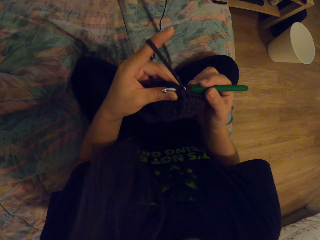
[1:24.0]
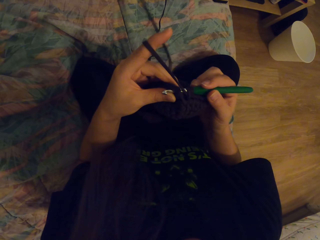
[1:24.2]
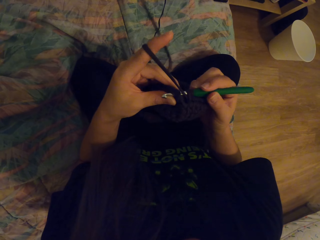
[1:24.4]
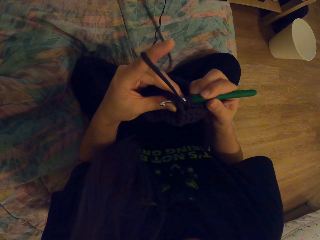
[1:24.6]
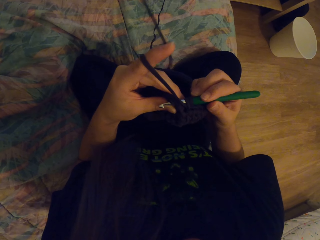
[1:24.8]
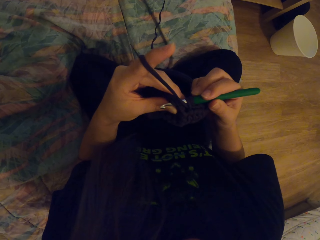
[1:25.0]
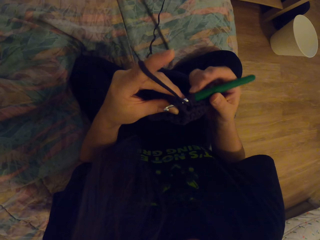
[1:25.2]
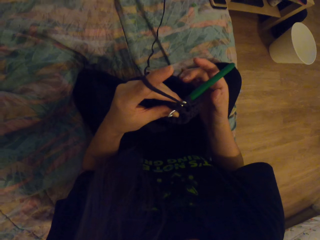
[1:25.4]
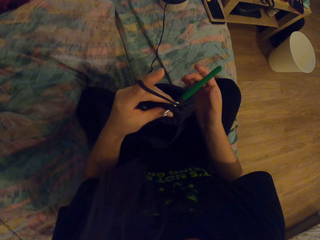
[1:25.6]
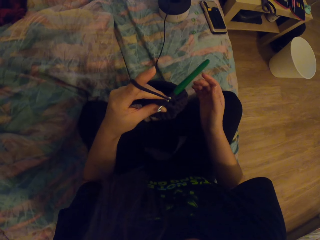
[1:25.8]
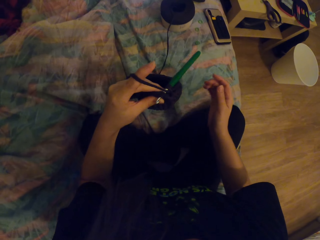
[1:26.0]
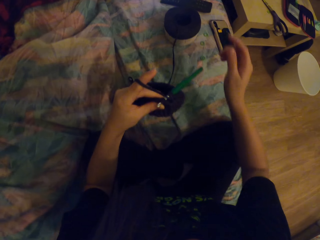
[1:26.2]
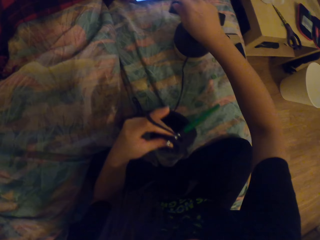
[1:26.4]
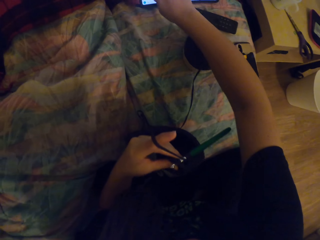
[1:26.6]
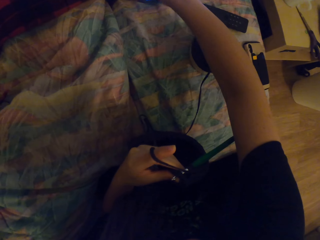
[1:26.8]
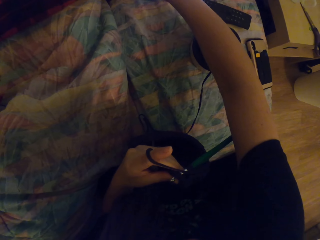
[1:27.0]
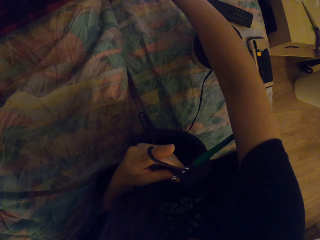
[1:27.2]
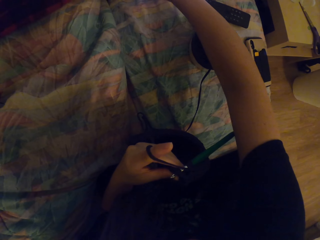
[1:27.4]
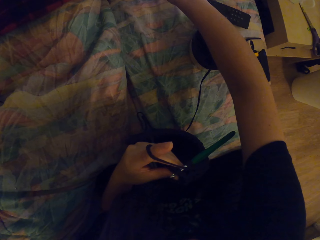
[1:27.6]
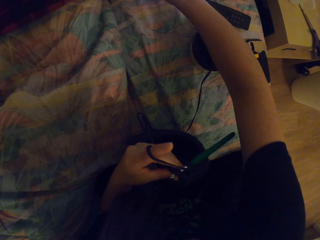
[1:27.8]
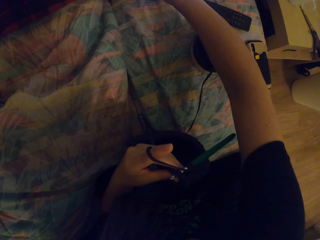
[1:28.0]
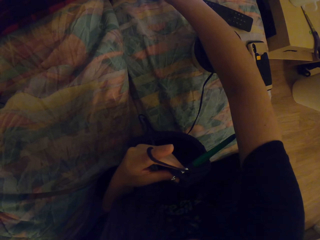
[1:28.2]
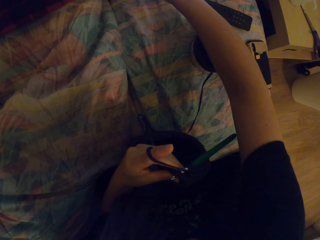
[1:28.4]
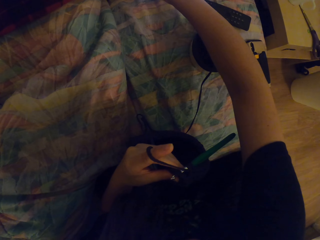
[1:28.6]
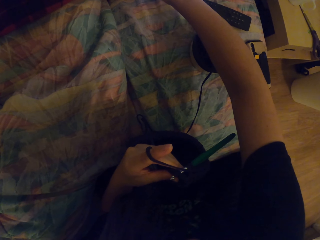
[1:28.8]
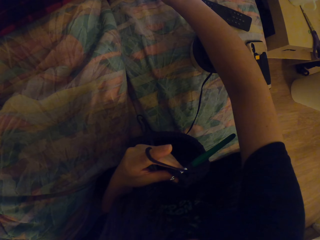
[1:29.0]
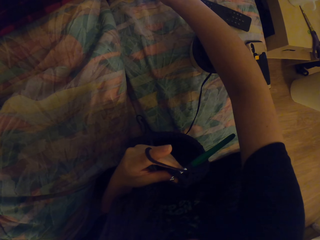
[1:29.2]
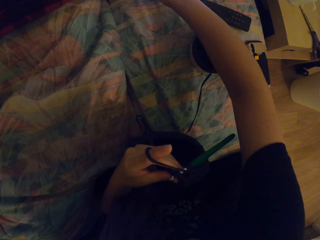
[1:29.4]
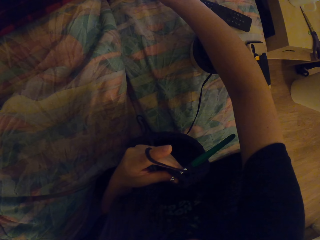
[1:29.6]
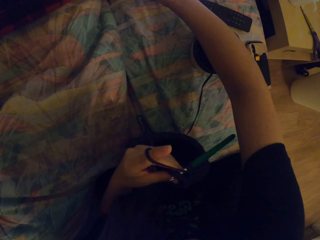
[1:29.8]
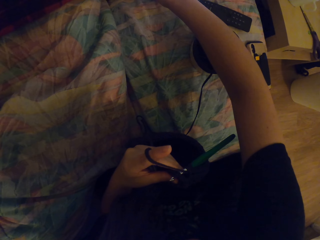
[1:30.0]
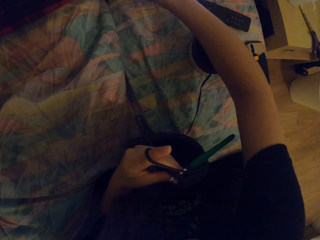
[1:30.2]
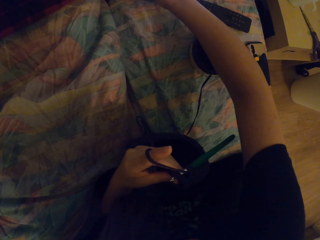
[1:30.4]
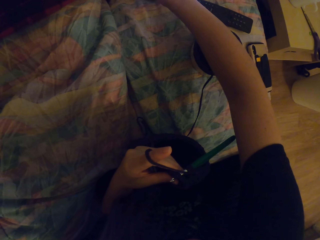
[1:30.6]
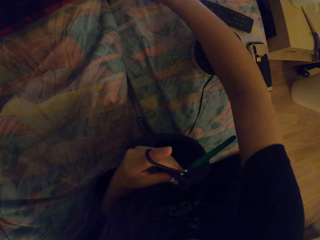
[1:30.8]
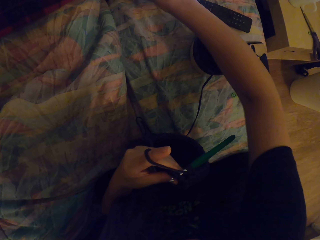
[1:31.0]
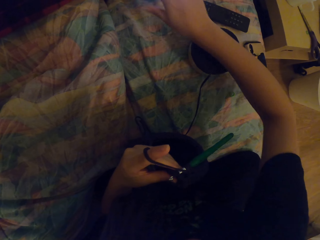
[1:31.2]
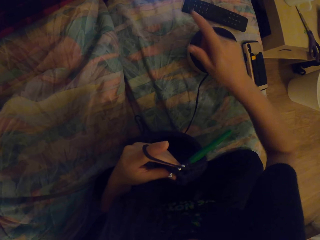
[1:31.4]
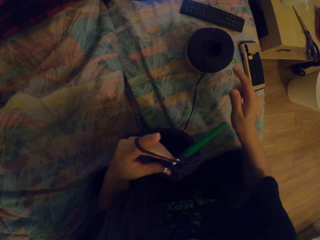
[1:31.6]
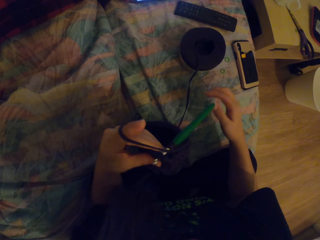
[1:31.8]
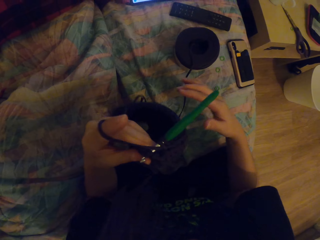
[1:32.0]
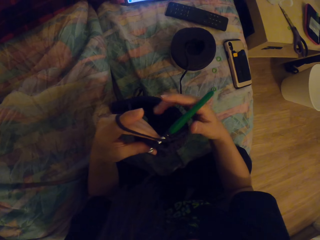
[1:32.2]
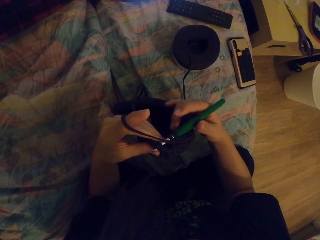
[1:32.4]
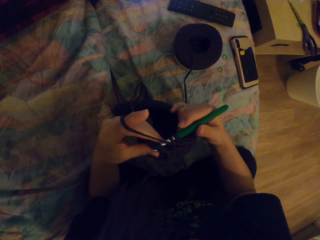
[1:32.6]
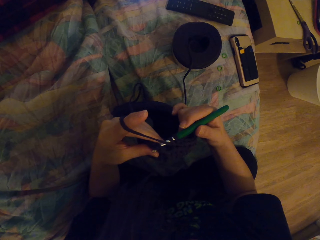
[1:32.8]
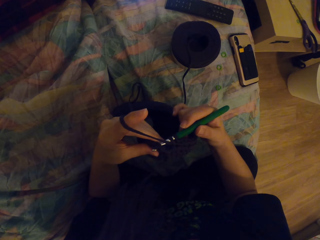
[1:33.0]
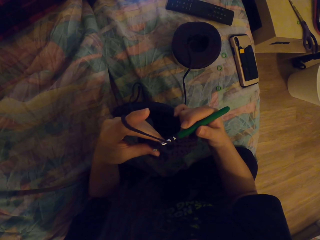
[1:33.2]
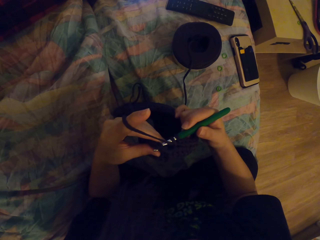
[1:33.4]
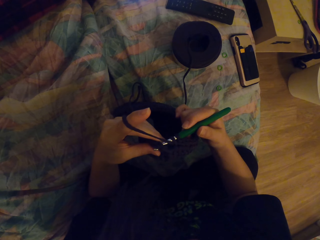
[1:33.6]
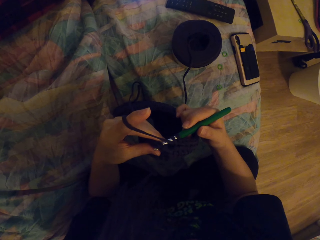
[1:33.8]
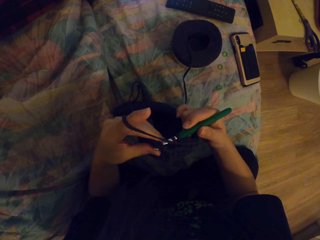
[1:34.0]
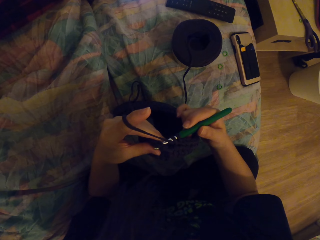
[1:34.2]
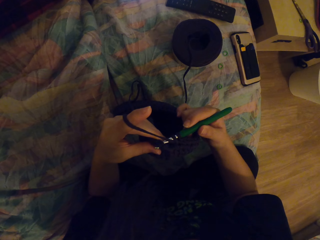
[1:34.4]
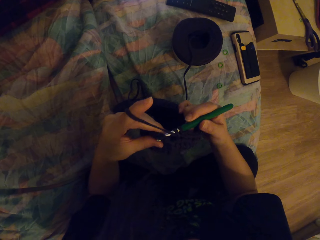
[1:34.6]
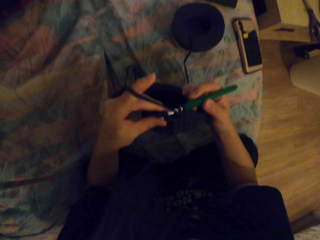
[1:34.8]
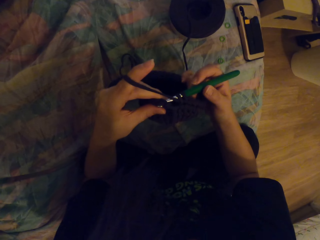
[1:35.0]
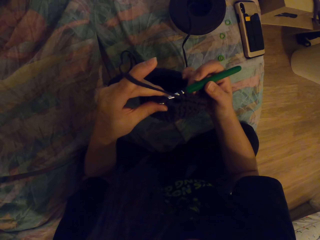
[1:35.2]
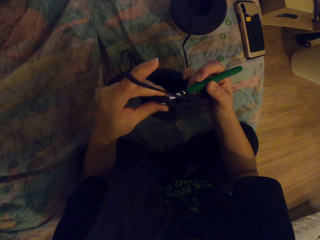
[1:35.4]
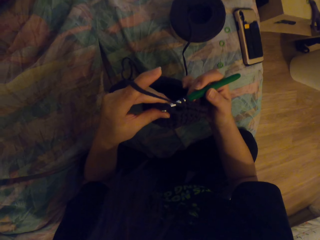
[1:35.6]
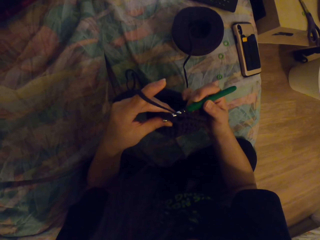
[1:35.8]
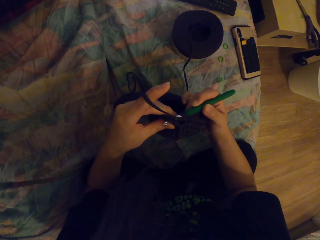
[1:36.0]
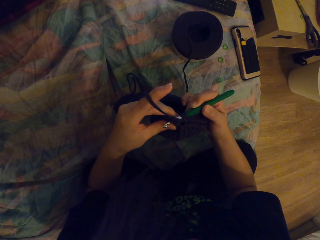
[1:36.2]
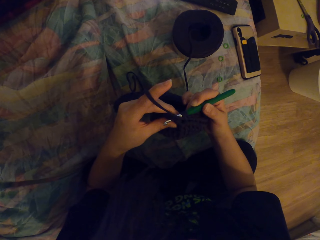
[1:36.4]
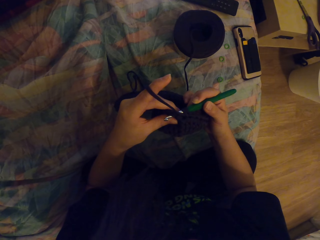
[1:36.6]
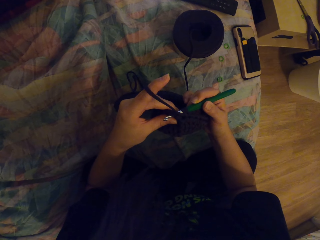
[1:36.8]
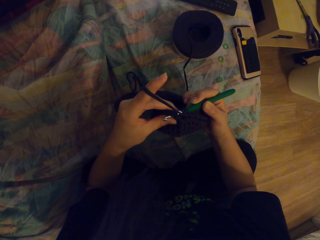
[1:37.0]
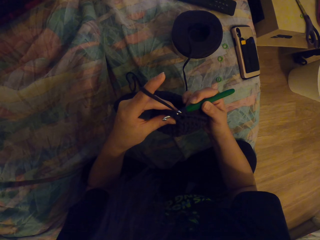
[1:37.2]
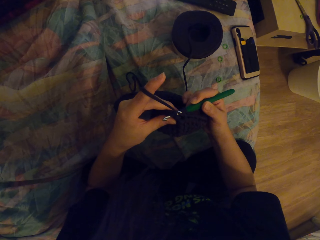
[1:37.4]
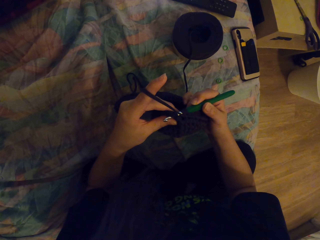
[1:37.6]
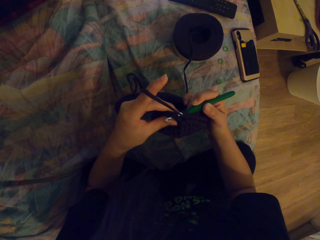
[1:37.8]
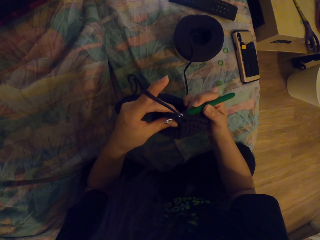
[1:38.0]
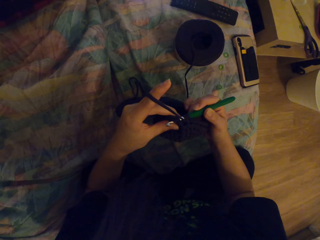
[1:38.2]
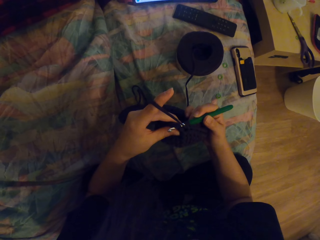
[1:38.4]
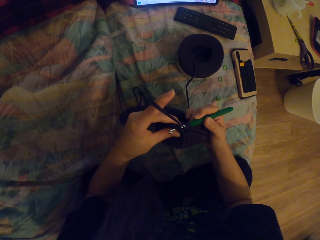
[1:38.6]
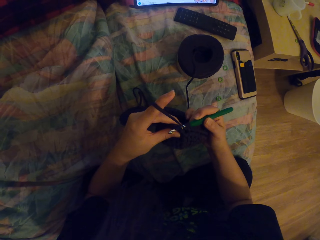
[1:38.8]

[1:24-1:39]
The camera wearer looks at the fabric. They touch the phone. They touch the laptop. They hold the crochet. They look at the laptop.

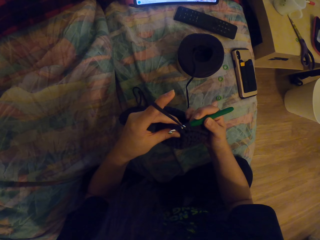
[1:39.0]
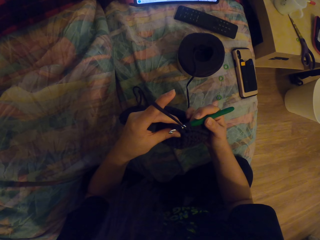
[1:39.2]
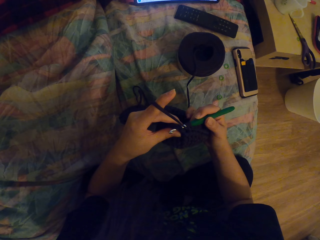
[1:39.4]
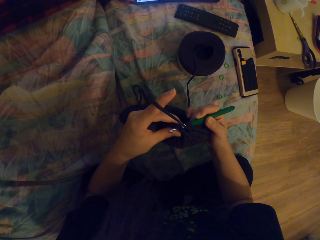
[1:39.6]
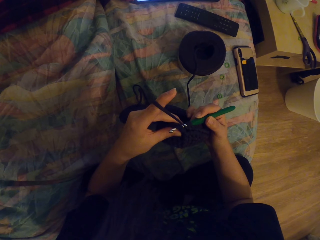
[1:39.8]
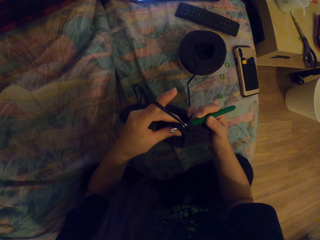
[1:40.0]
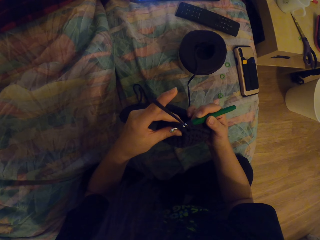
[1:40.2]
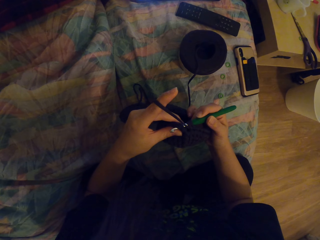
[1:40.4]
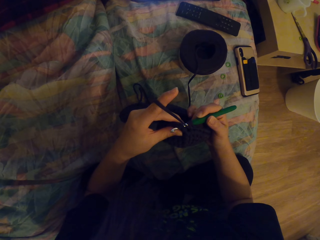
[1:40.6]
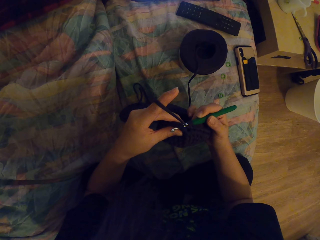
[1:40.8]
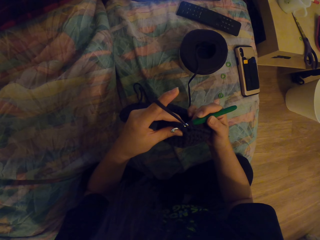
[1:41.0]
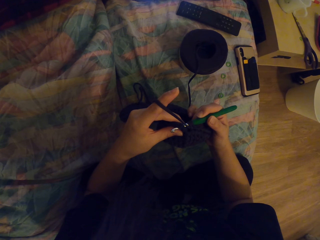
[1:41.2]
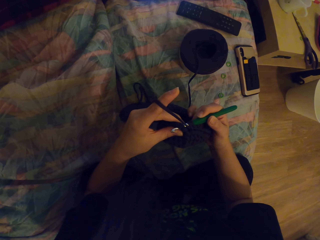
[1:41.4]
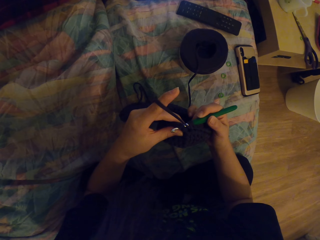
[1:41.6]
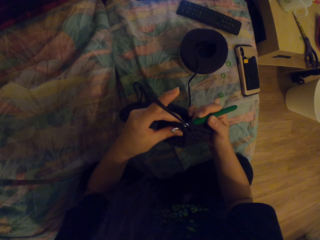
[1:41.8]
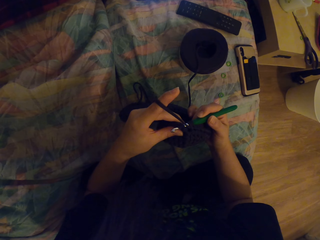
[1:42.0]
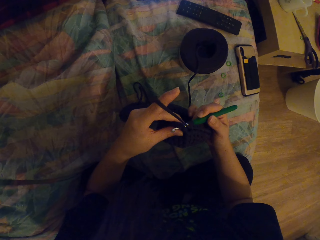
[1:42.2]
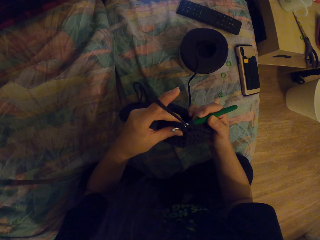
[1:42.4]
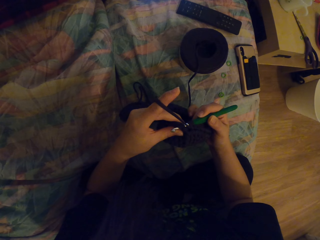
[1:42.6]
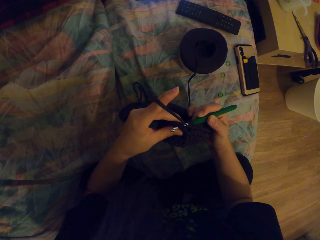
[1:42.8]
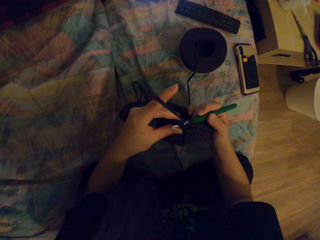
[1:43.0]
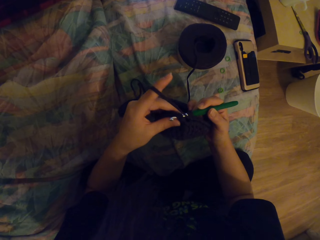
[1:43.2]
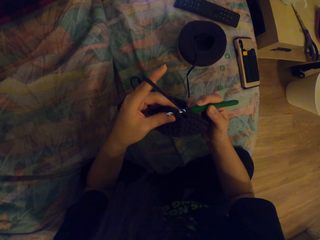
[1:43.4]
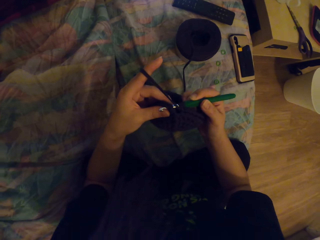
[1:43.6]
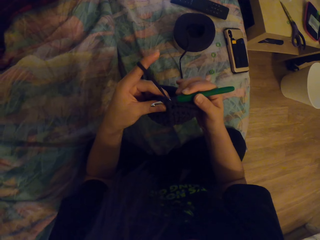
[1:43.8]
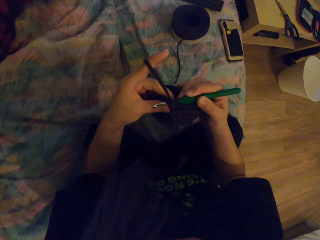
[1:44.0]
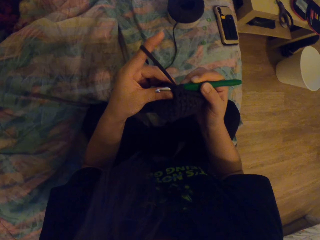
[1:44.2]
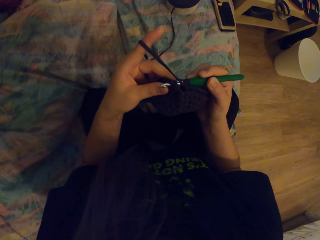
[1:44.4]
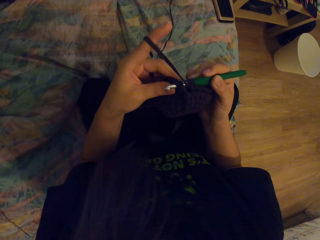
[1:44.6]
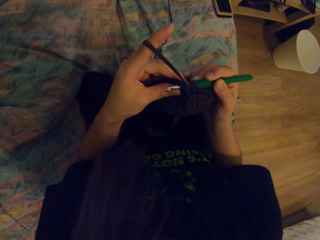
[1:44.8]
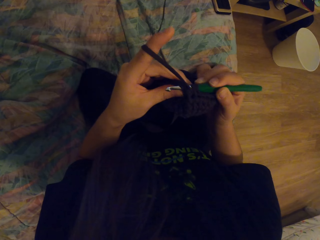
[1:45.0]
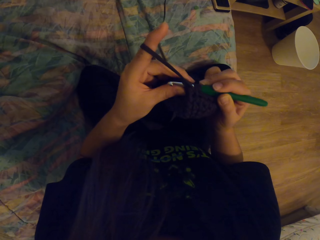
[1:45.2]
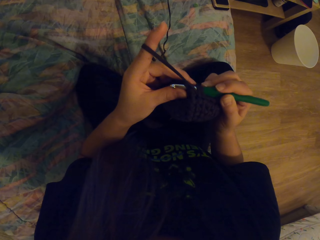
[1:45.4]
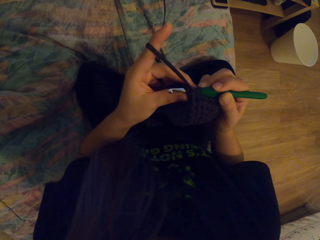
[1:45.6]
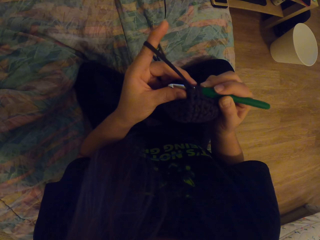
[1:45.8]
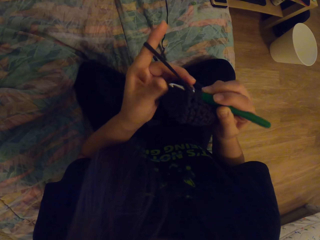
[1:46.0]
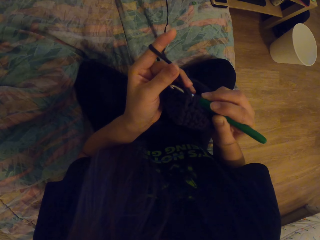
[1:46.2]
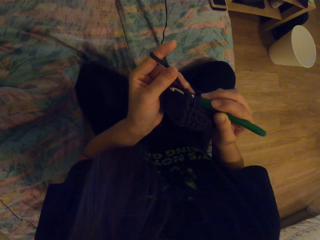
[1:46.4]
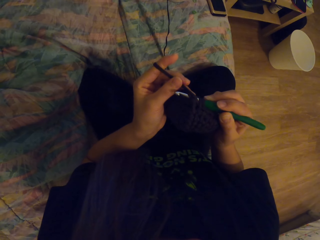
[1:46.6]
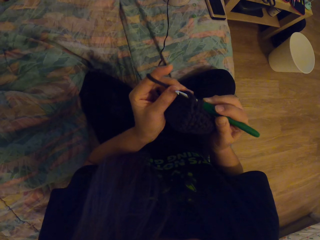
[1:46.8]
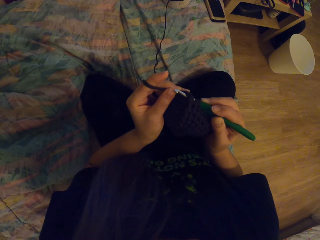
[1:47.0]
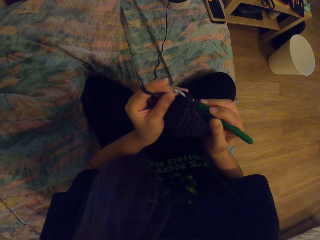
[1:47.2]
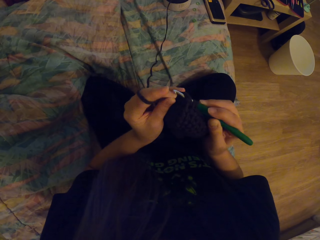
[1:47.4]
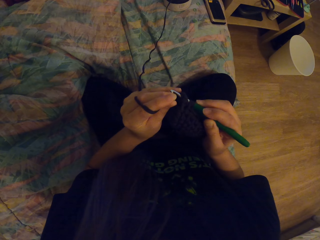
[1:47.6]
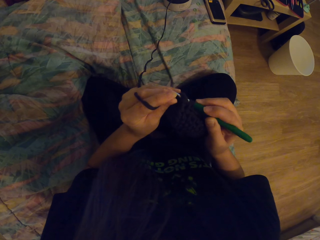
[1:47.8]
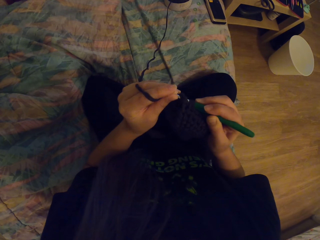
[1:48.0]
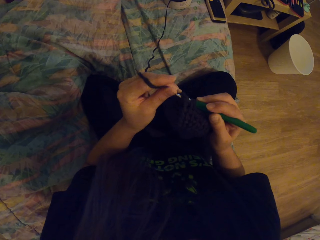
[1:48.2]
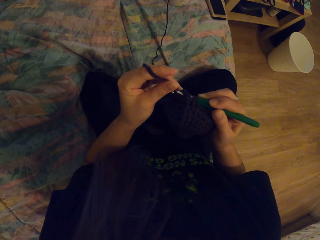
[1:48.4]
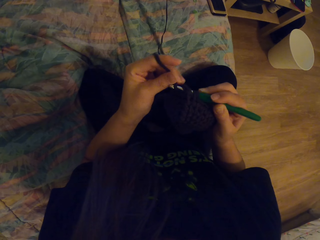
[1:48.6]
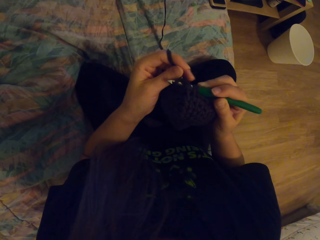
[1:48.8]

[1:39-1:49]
The camera wearer moves the hand with the fabric. They move the thread on the crochet.
